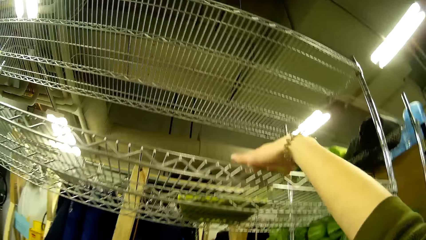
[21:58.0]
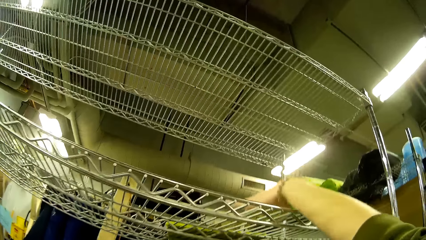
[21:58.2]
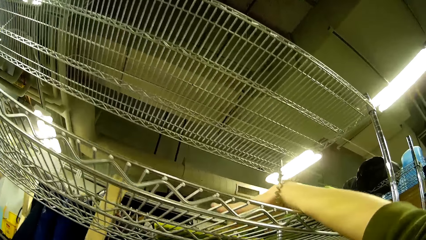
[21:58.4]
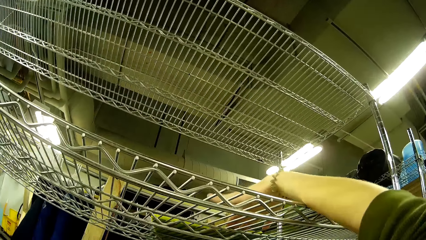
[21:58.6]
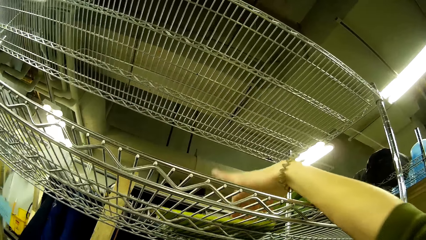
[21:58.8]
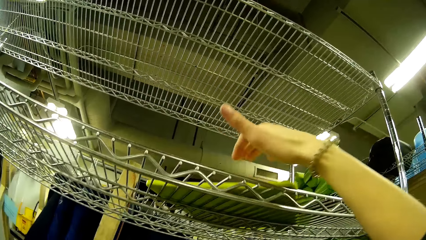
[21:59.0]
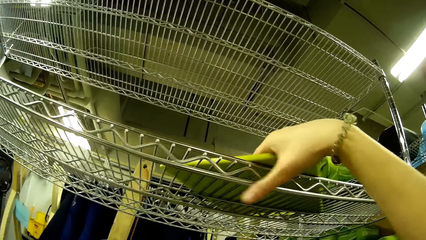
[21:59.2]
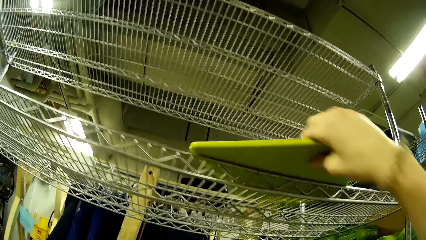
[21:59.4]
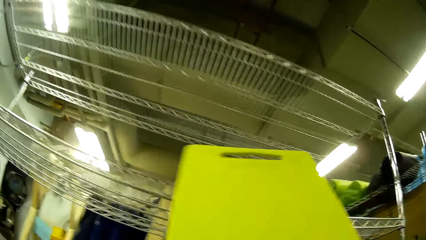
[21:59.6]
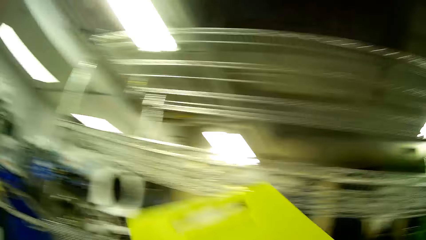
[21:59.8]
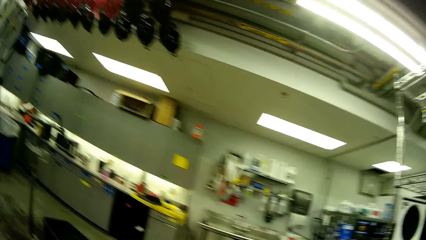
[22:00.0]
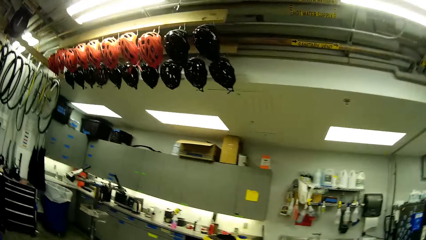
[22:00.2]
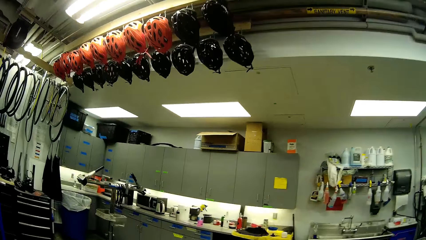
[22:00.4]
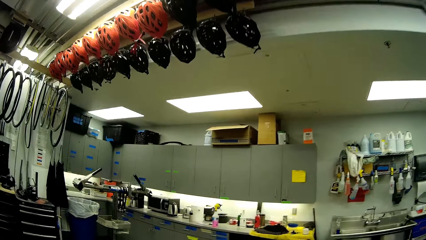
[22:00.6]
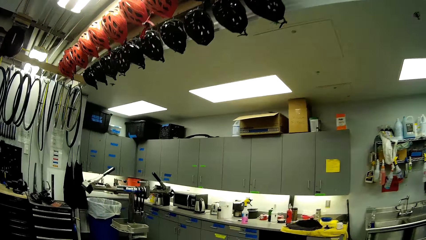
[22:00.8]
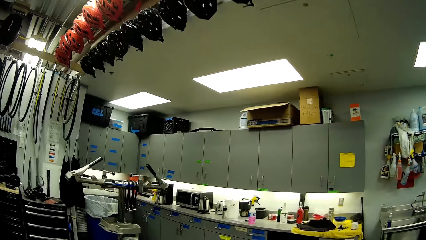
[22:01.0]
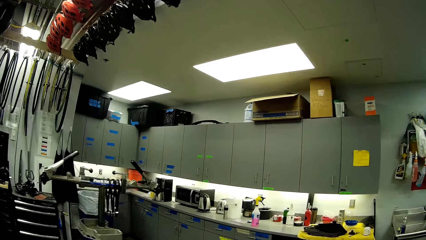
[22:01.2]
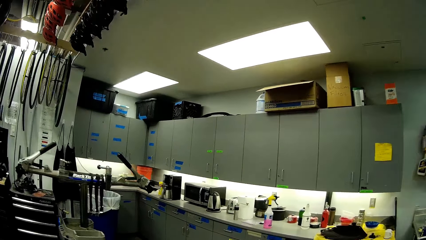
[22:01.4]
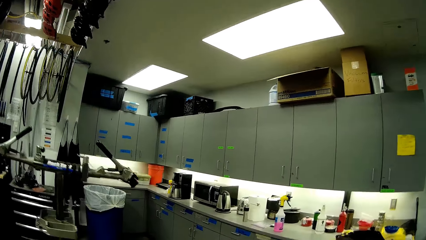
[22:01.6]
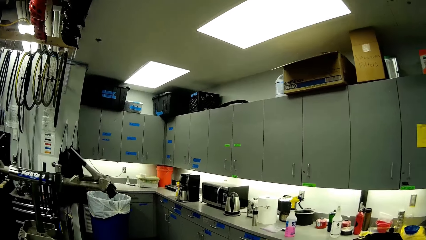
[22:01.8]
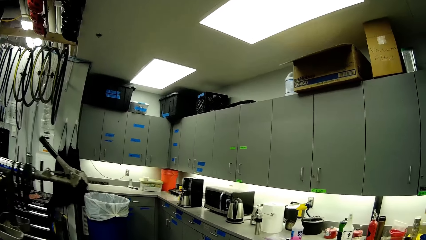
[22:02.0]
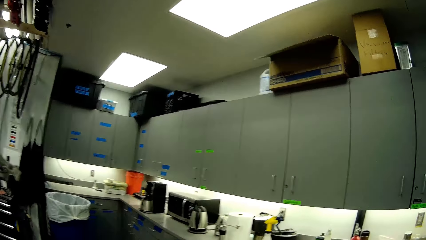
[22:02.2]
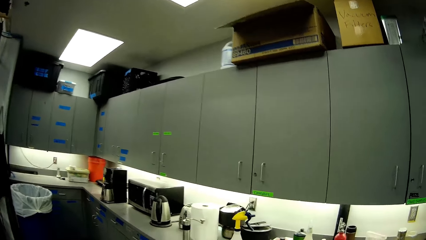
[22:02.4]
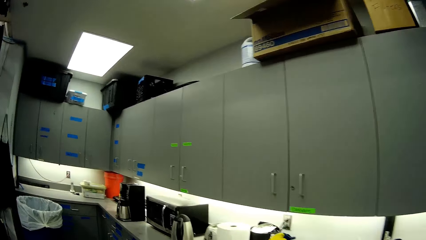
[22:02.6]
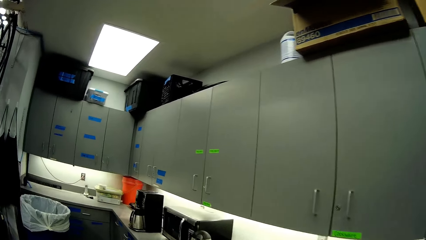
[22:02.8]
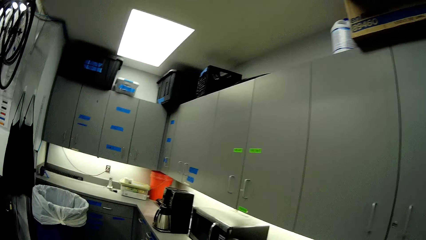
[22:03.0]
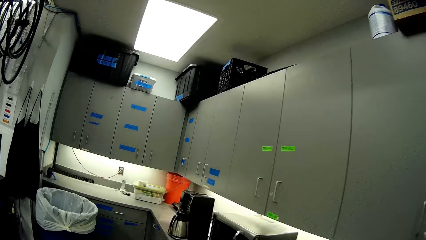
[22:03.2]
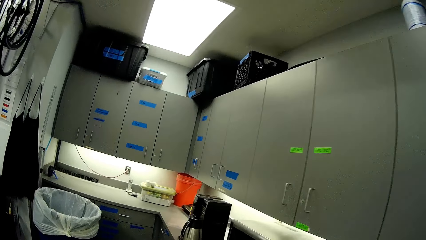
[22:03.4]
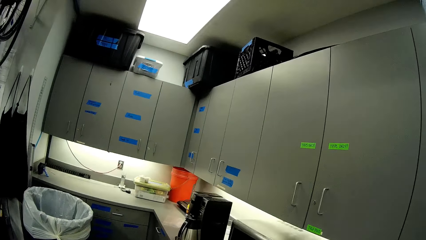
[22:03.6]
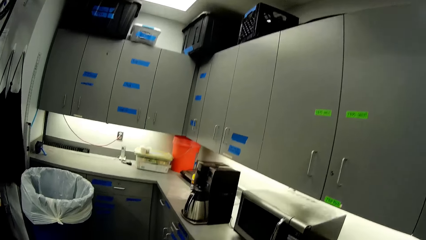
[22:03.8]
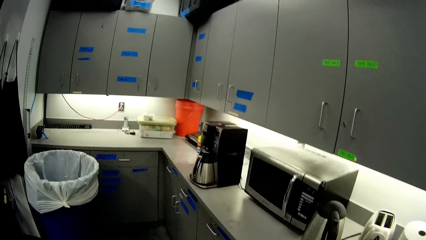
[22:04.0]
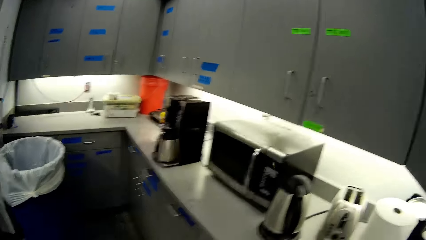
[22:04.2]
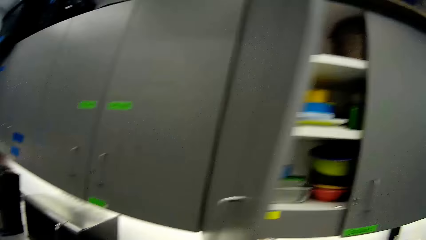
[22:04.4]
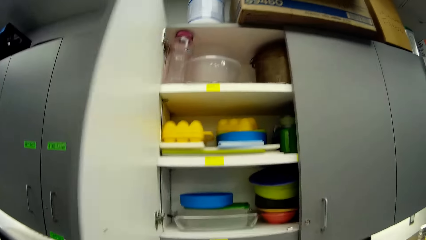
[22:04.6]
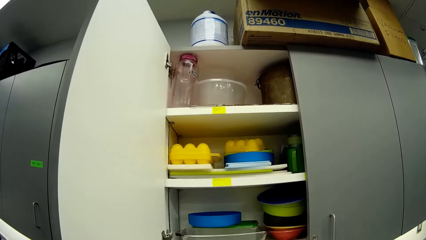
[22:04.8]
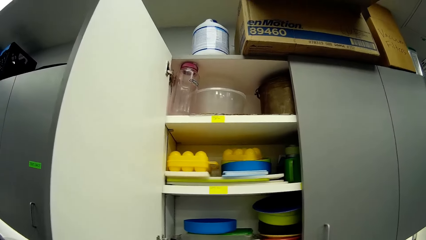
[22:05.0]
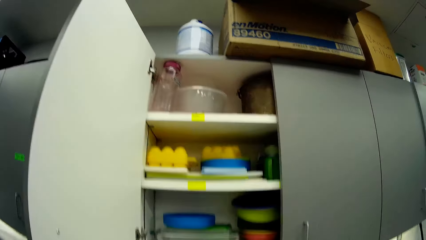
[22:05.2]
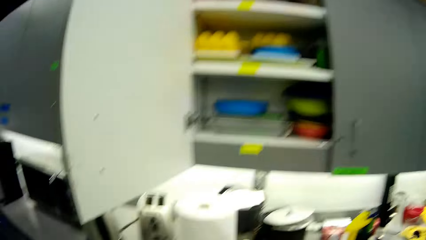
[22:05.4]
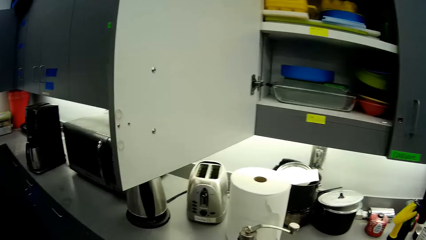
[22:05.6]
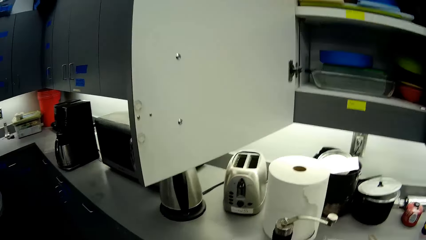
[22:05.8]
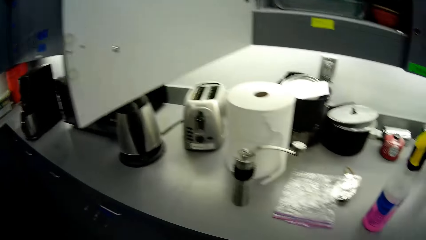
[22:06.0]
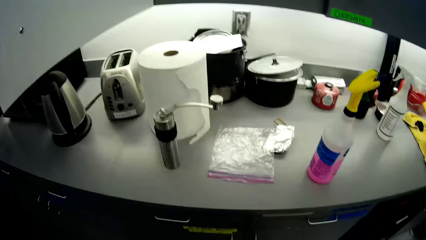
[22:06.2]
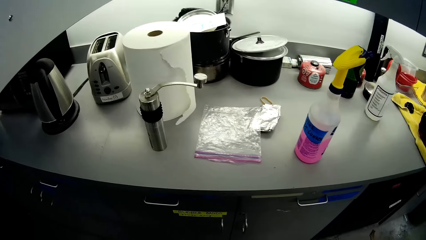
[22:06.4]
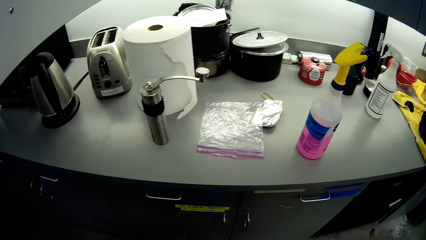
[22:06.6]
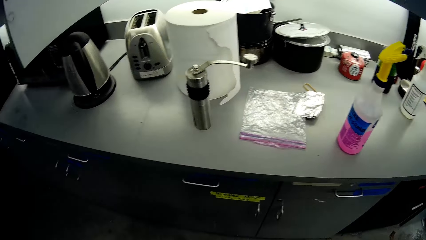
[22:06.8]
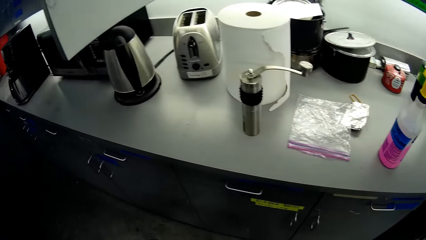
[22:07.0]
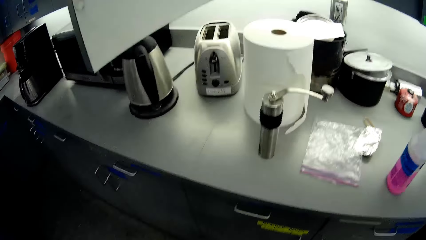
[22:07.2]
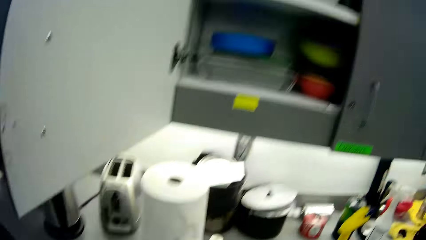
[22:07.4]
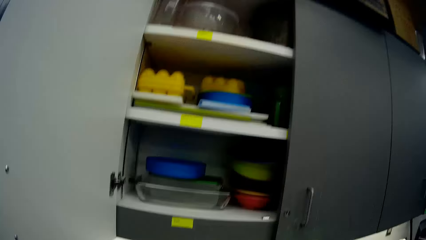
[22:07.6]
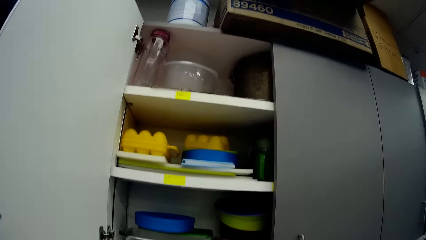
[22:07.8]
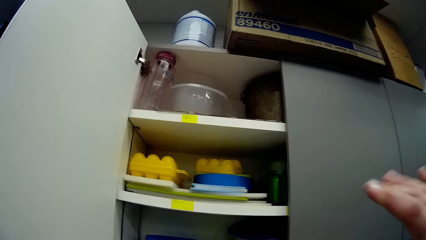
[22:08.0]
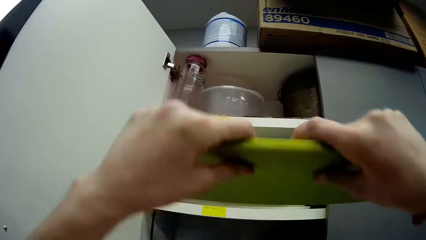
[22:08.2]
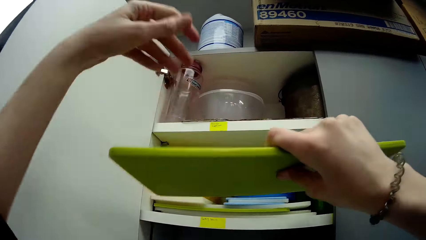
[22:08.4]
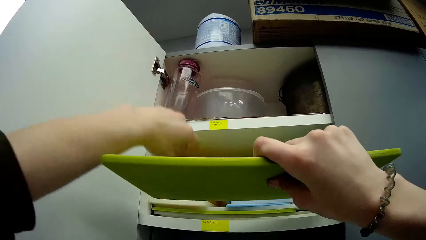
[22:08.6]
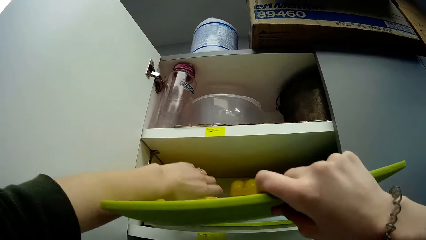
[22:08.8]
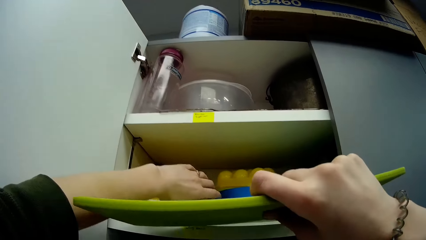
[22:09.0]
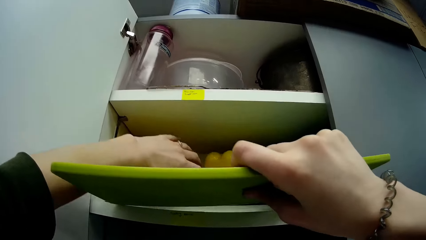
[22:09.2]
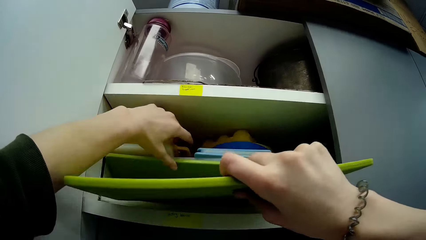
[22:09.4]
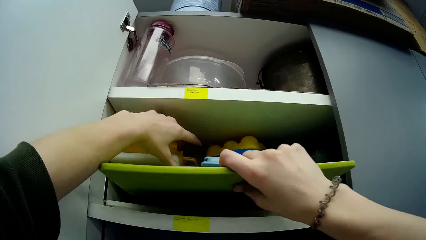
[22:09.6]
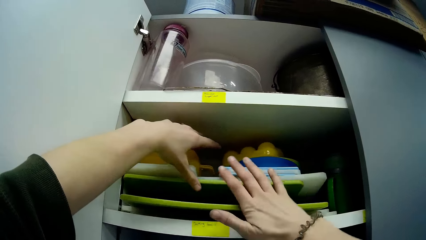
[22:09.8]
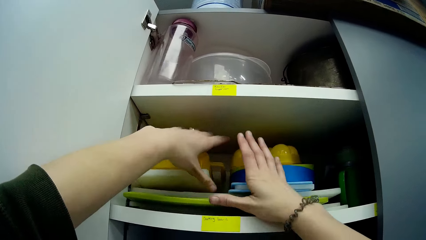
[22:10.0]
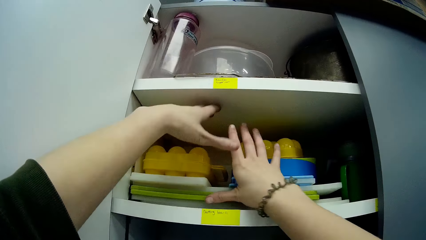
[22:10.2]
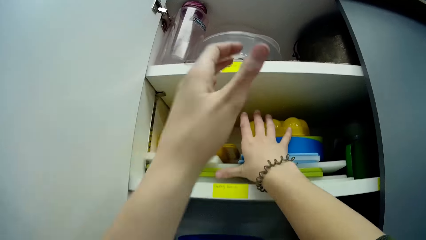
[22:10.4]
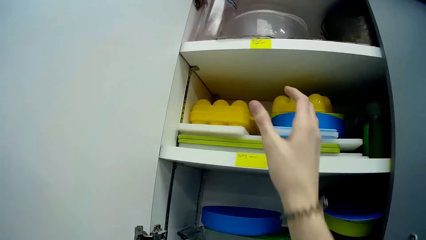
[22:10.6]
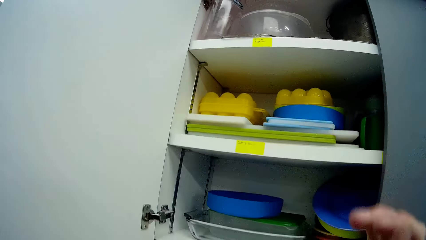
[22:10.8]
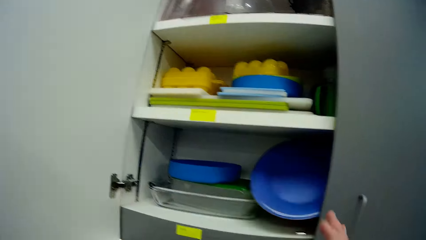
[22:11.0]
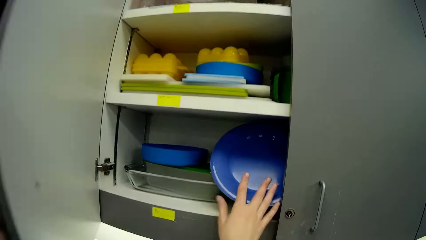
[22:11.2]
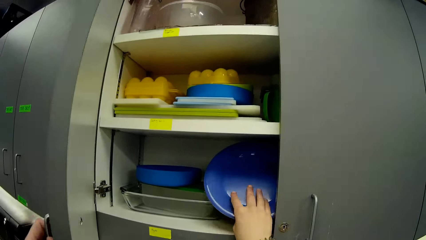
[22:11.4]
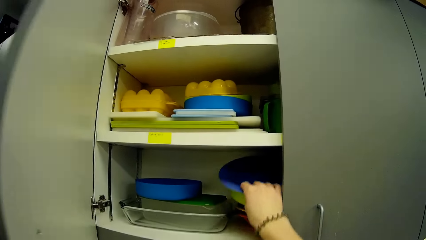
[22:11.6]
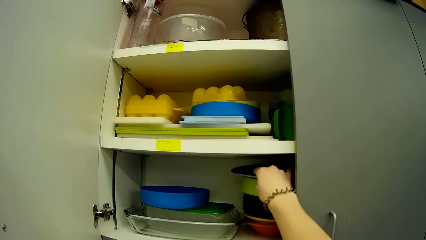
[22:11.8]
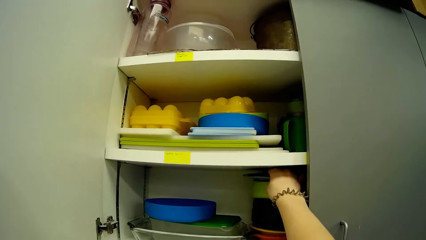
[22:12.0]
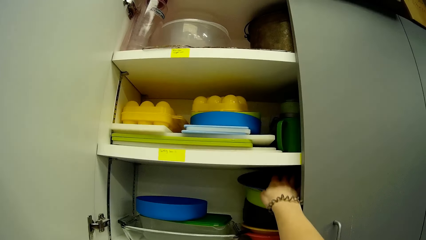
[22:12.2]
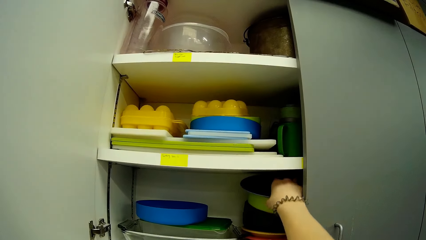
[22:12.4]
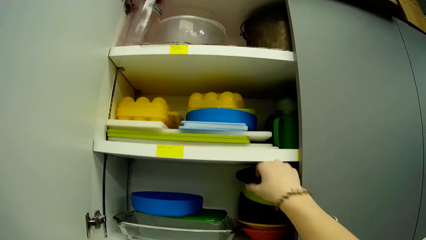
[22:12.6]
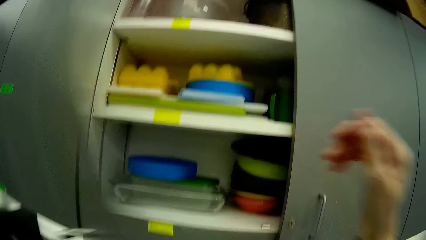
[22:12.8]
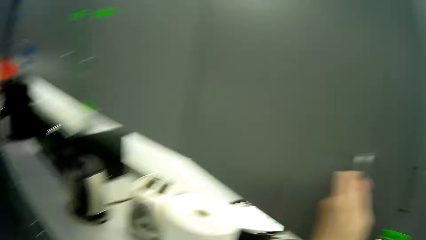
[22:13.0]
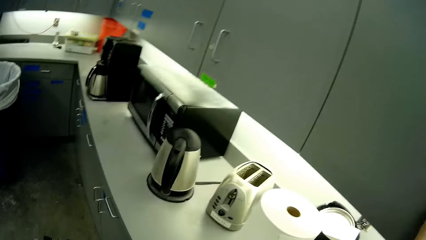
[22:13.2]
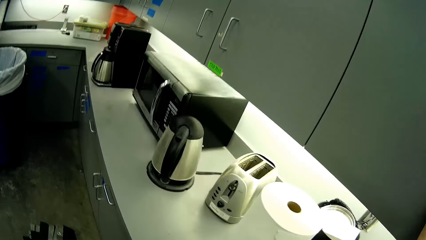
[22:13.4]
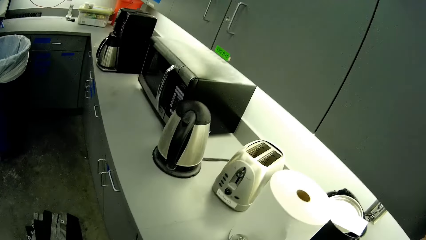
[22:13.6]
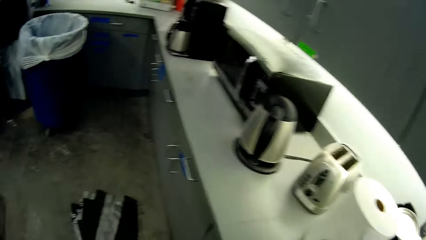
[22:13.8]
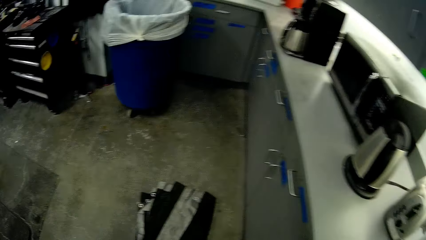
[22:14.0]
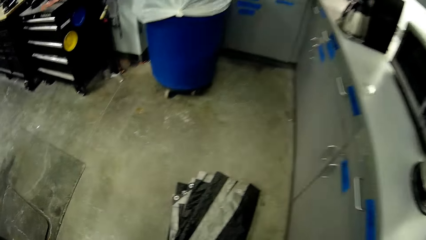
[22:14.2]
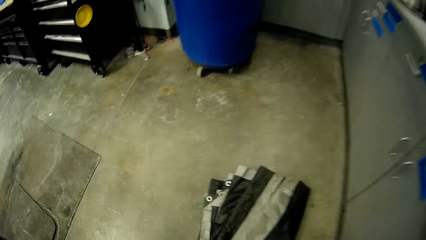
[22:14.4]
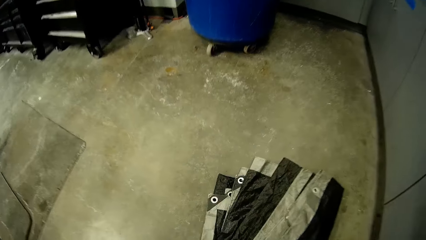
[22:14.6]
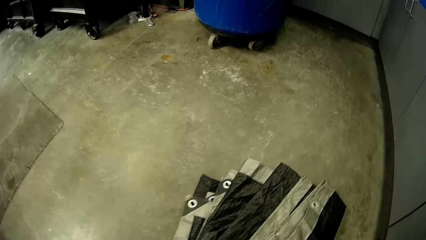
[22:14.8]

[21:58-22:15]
The camera wearer takes a chopping board from the shelf. They open the kitchen cabinet. They put the chopping board in the cabinet. They move a plate in the cabinet. They close the cabinet.
